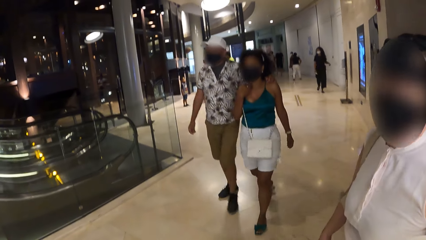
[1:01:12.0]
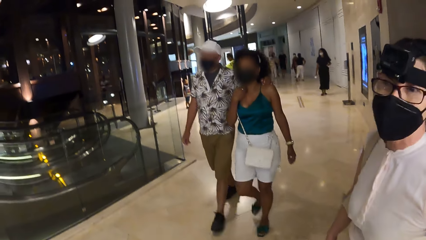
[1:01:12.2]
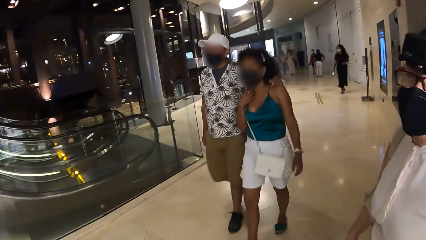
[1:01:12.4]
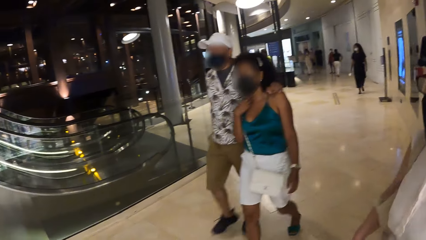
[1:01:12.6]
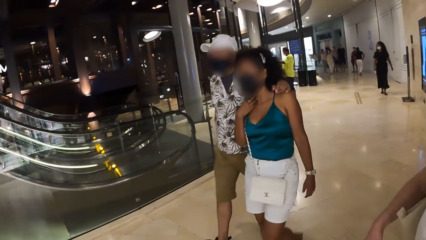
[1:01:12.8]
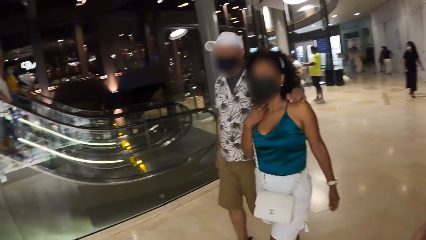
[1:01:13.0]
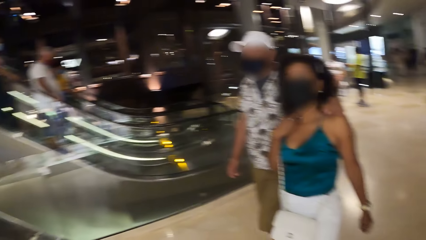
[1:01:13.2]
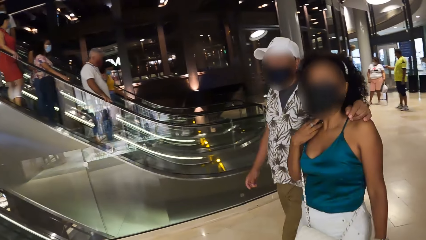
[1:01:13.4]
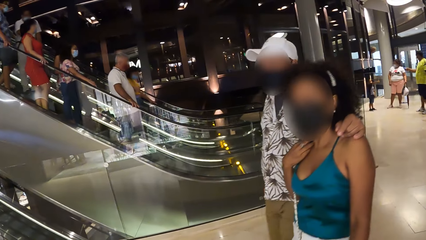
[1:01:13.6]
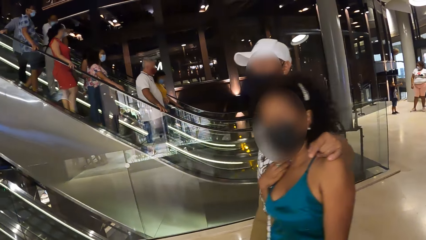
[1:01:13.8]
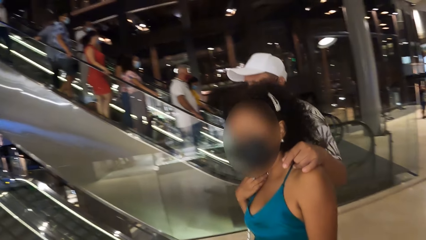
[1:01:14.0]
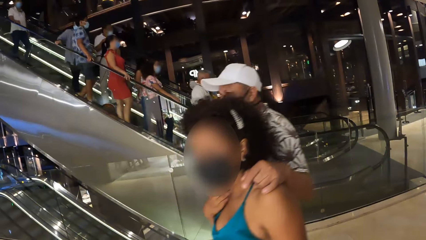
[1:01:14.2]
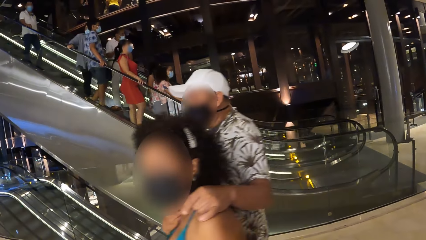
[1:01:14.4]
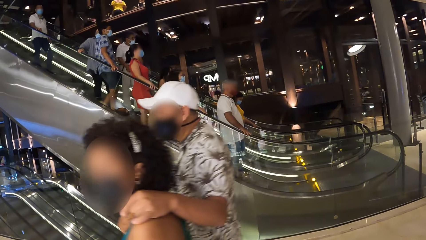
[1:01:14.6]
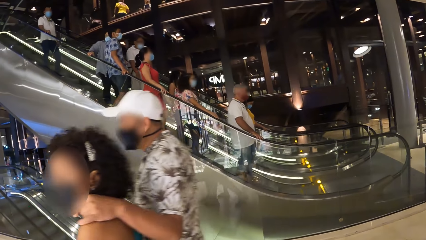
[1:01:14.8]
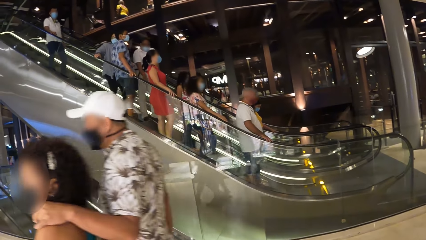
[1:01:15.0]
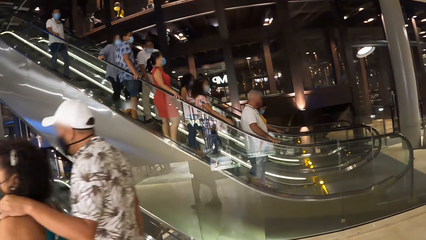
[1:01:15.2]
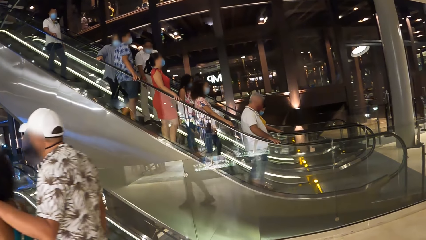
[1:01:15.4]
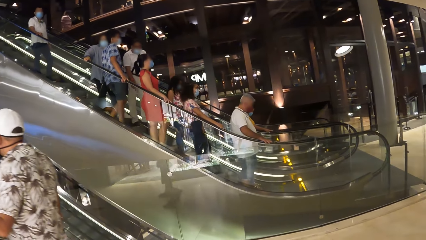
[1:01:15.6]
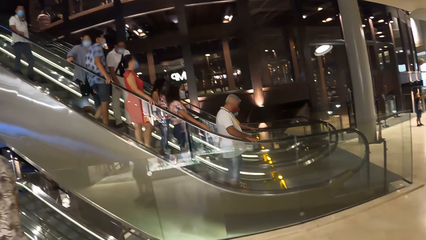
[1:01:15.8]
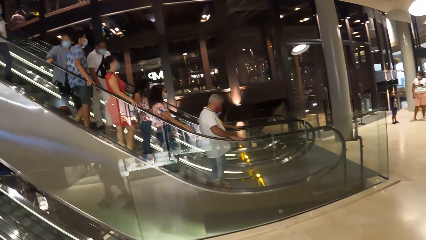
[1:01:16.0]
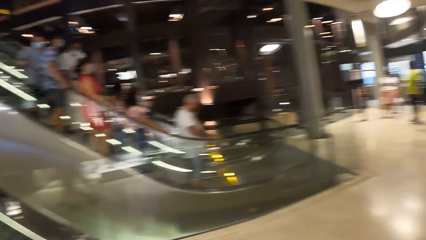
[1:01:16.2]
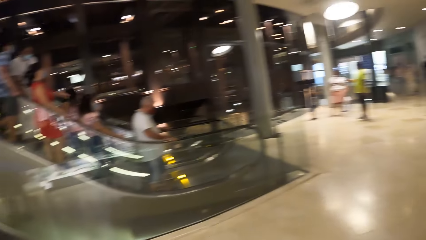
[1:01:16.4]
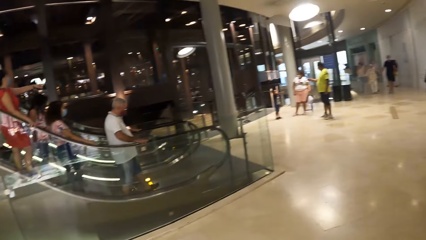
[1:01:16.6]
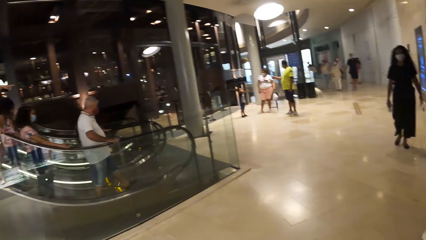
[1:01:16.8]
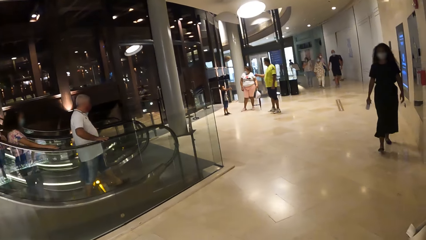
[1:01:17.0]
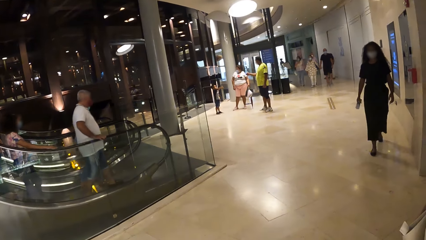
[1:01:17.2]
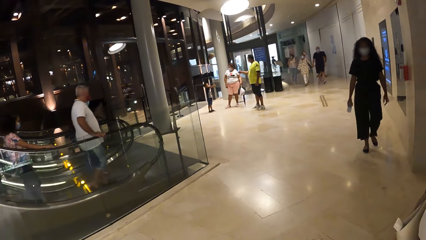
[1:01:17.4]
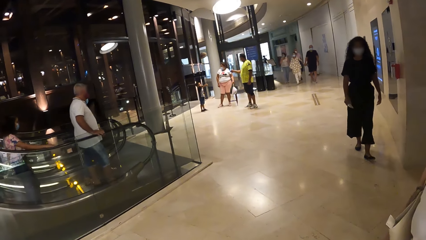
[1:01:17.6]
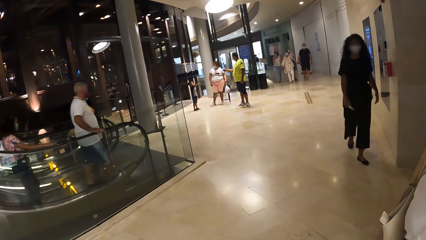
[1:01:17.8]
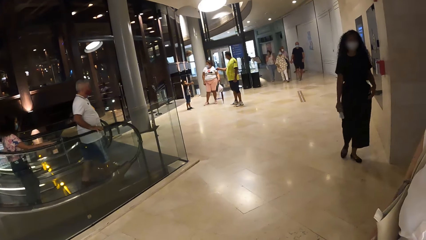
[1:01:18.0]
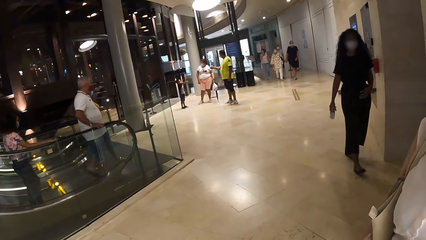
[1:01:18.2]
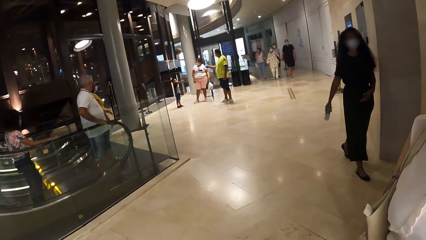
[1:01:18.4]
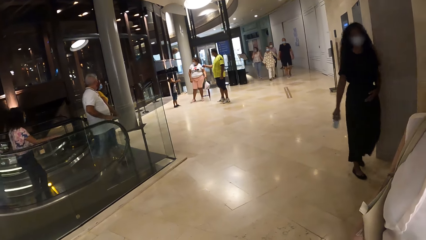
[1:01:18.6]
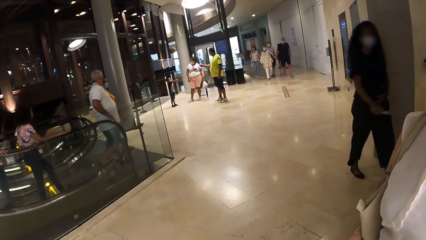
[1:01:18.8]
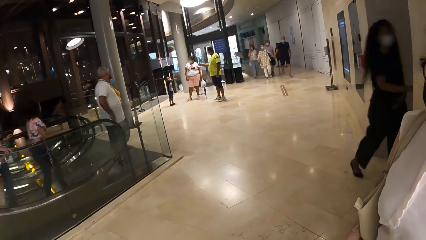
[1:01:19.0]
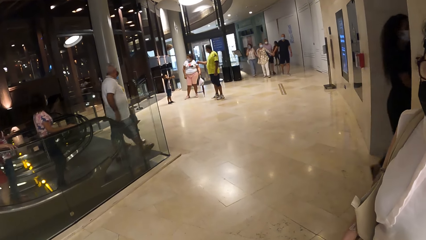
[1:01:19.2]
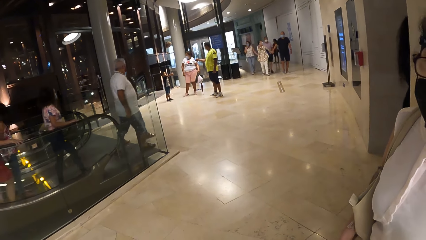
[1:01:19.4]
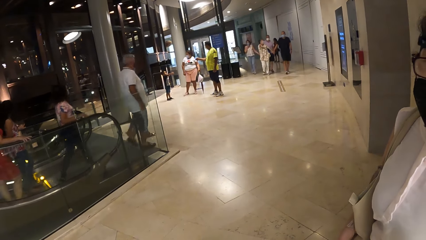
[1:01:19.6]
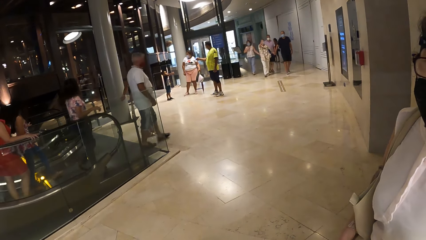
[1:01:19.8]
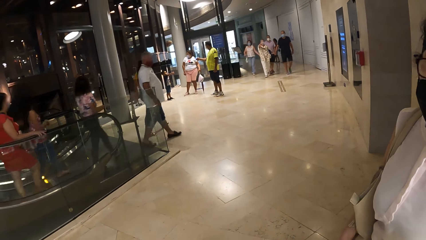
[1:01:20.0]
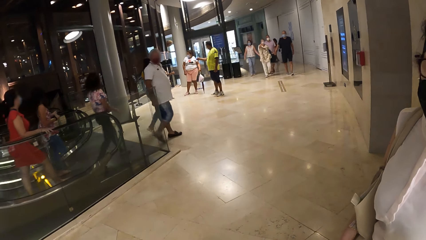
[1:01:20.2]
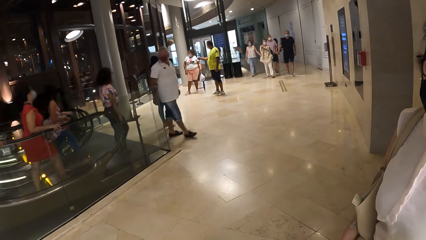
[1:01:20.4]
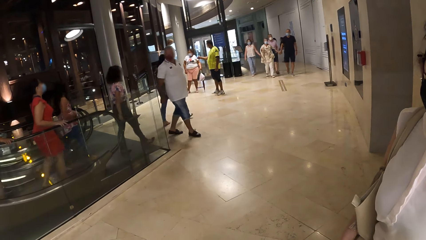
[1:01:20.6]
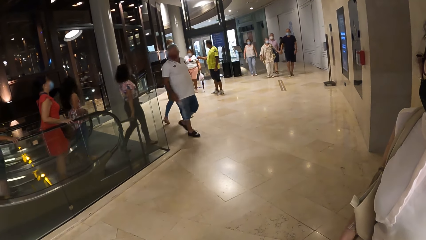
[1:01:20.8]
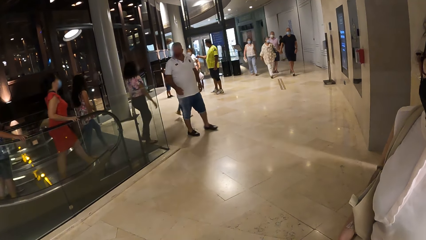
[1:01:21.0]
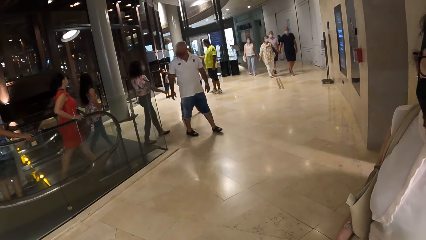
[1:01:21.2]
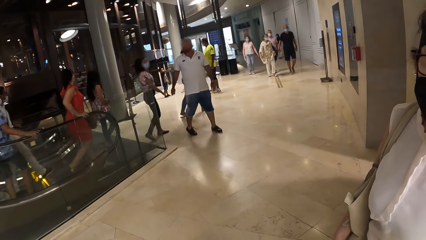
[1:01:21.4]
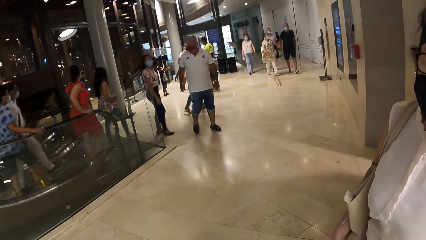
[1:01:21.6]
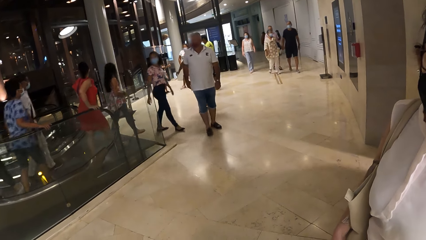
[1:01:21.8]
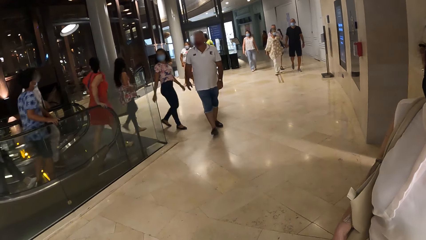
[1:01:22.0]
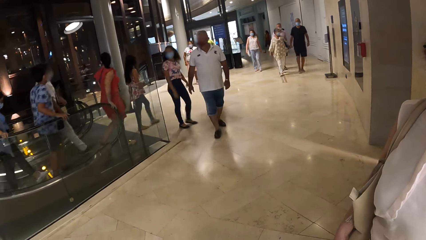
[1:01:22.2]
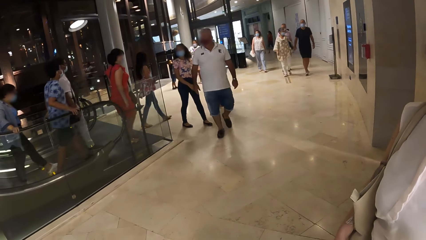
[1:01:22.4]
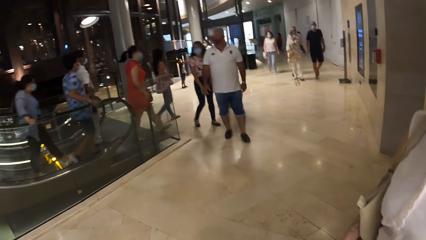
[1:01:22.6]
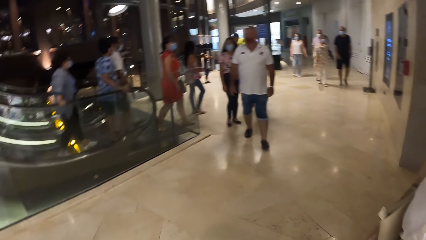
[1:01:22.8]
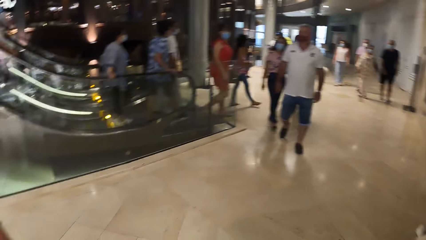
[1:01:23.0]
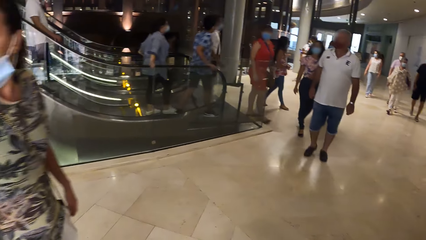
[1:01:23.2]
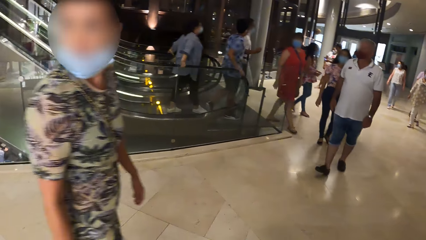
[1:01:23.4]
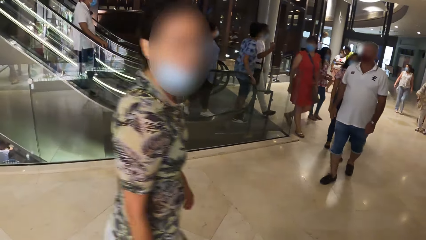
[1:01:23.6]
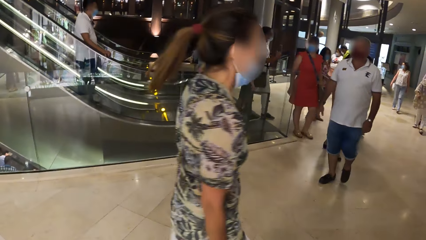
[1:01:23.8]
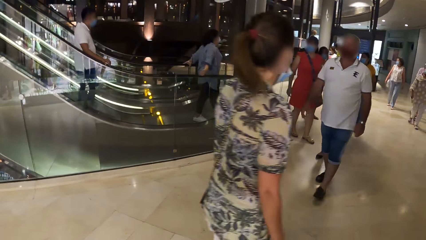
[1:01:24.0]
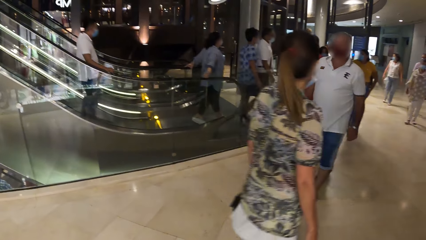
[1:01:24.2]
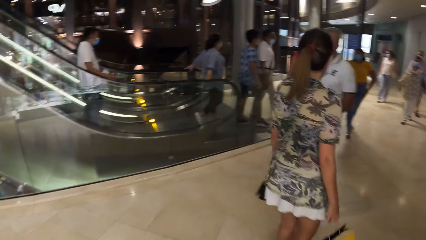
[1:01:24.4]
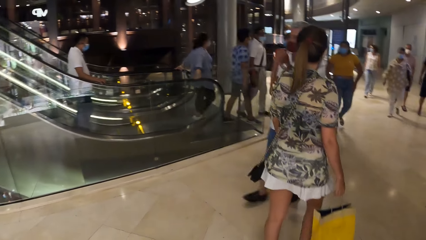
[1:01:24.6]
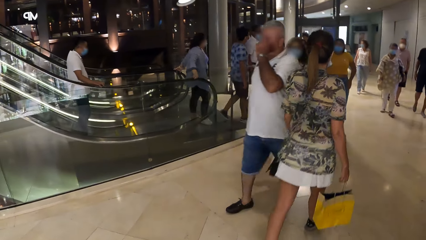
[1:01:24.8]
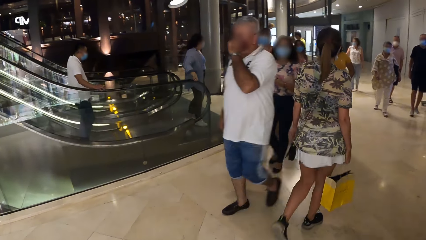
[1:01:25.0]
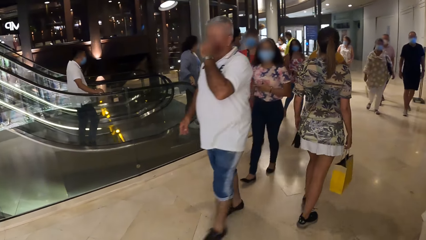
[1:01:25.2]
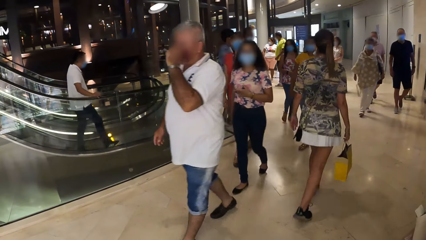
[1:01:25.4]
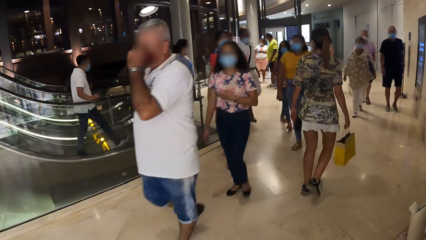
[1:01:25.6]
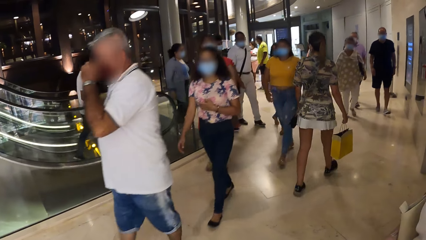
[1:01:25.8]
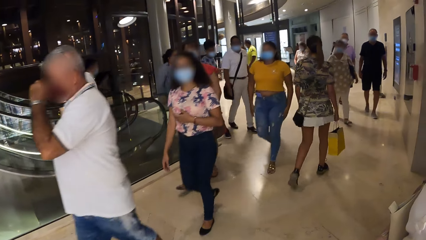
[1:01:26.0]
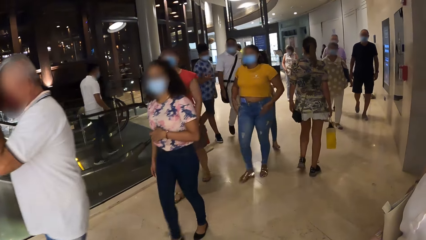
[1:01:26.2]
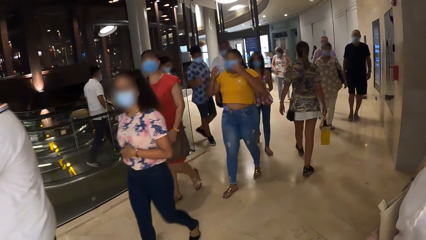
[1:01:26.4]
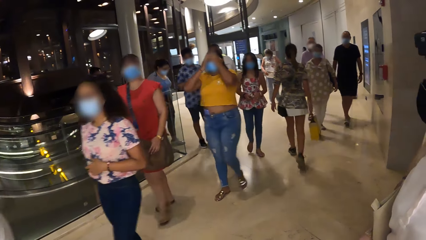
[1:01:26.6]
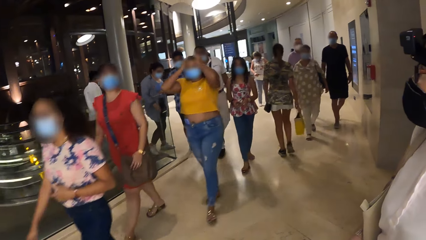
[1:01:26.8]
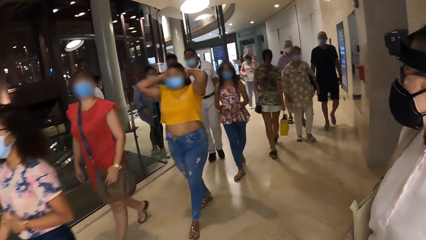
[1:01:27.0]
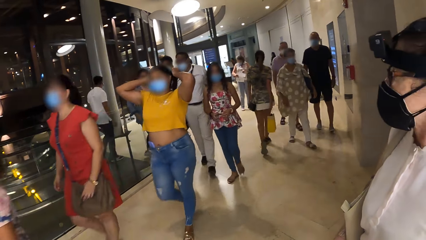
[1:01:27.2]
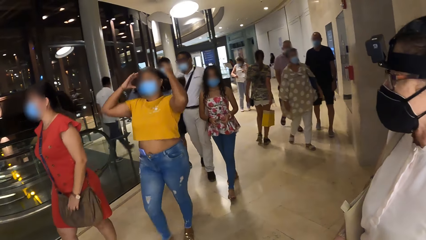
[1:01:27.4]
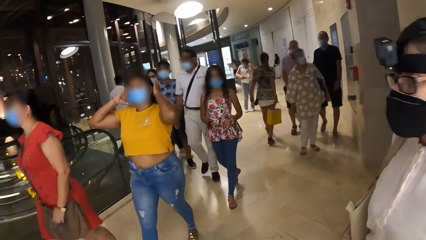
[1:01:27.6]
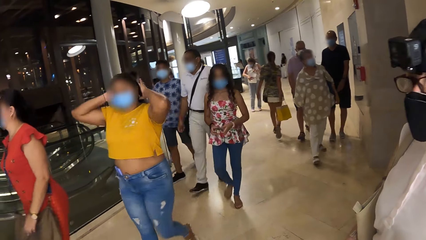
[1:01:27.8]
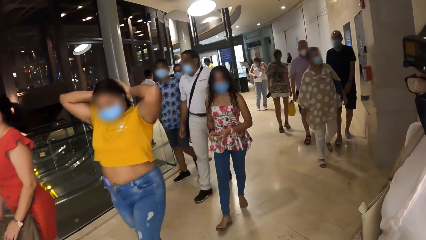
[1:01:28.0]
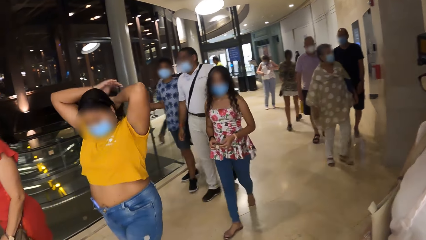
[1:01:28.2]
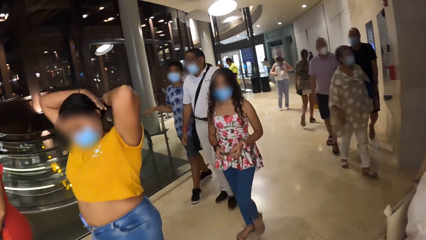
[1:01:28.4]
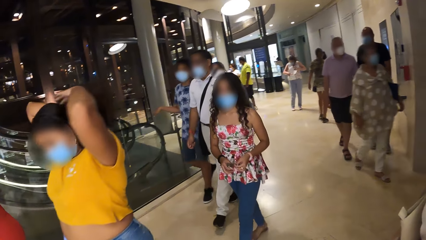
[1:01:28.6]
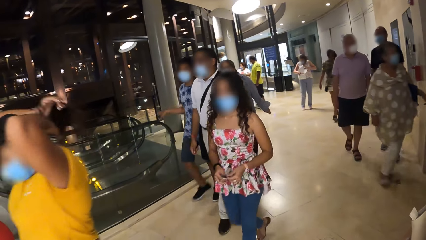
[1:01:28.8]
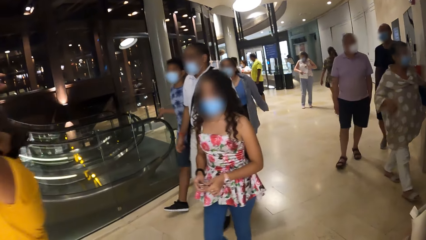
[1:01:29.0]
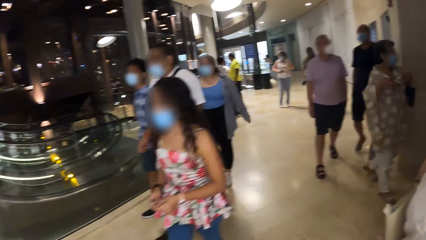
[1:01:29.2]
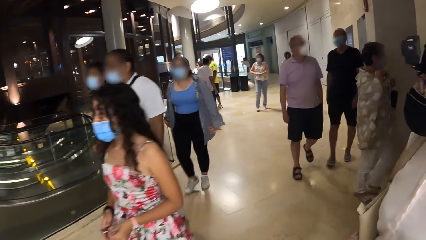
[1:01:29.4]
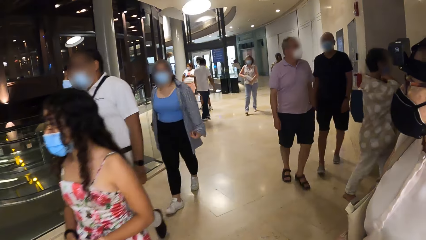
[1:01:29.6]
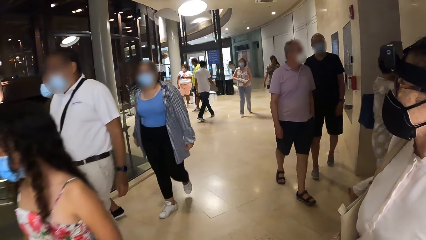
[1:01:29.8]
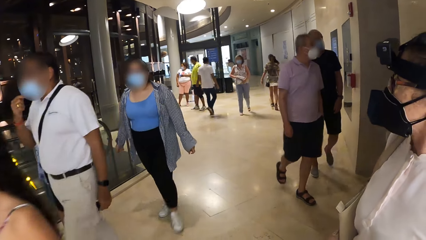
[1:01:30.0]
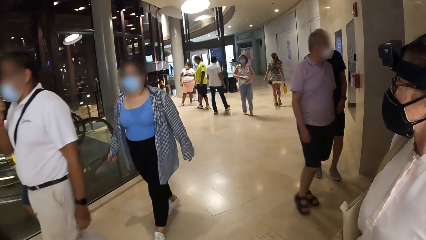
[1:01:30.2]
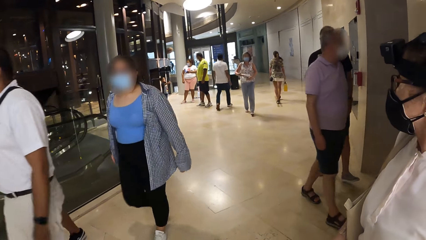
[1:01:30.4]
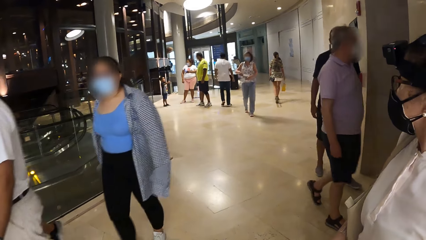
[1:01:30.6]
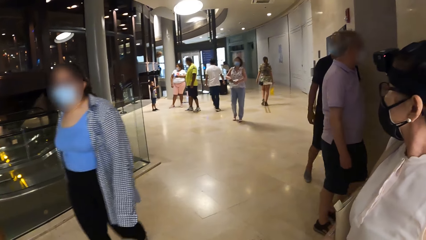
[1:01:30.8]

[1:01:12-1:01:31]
The camera wearer looks around. They look at the people on the escalator. They interact with a person. They look at the people in the mall.
